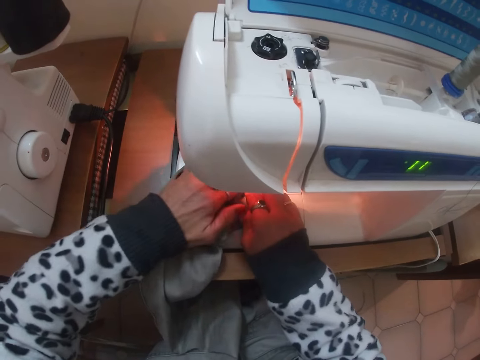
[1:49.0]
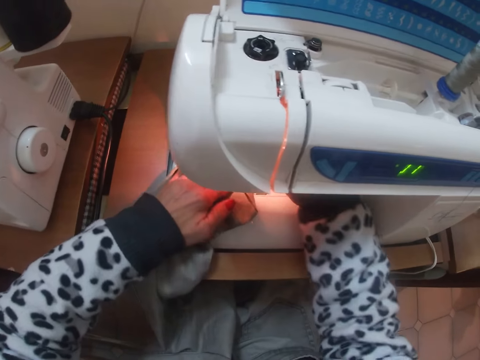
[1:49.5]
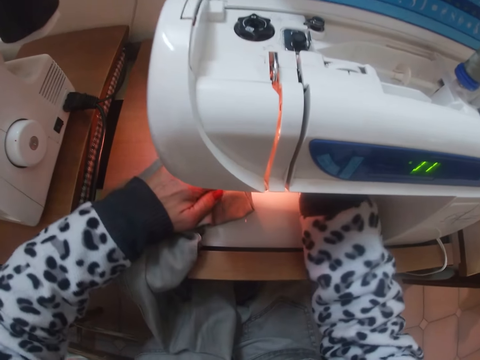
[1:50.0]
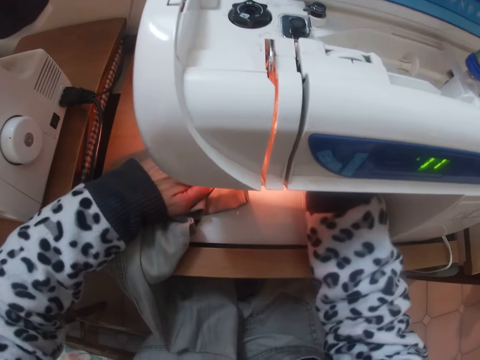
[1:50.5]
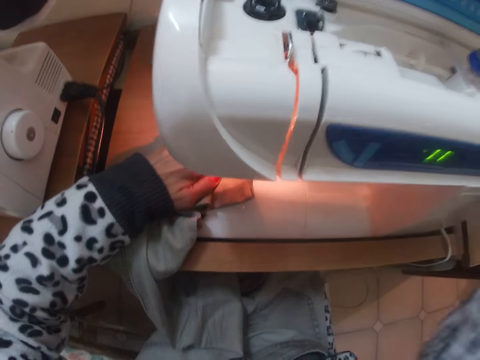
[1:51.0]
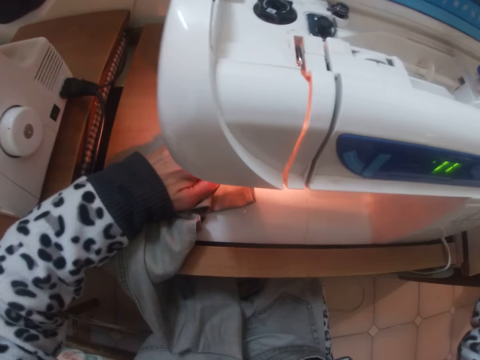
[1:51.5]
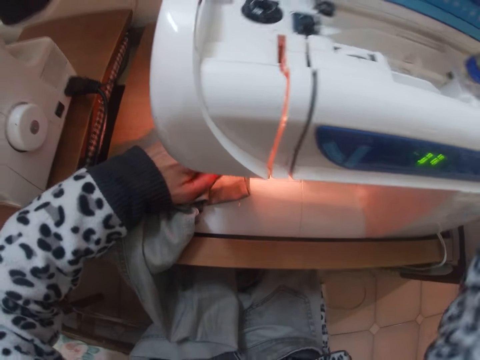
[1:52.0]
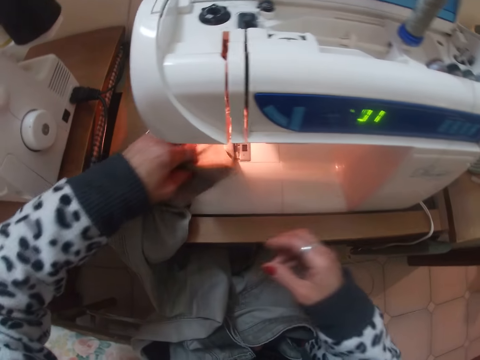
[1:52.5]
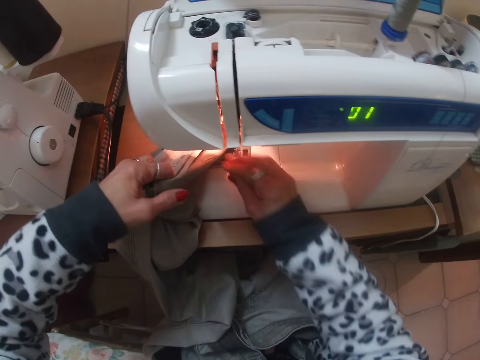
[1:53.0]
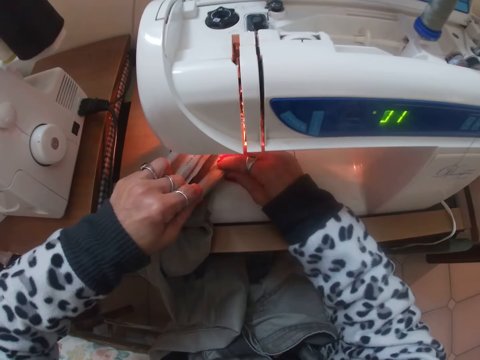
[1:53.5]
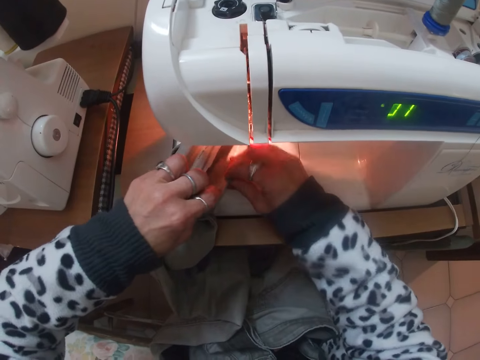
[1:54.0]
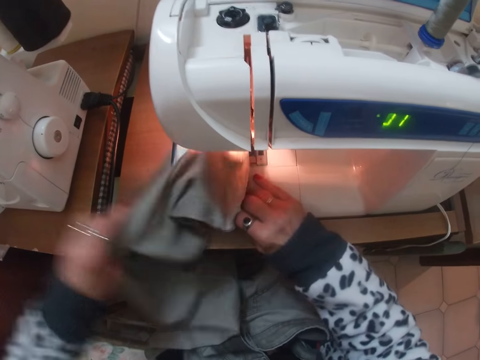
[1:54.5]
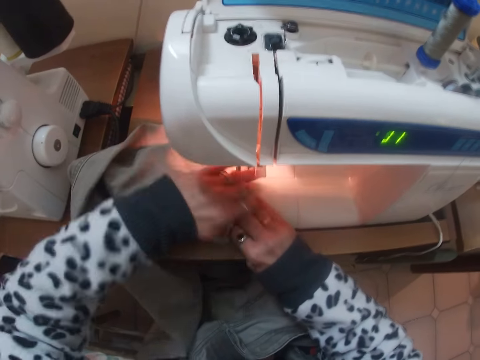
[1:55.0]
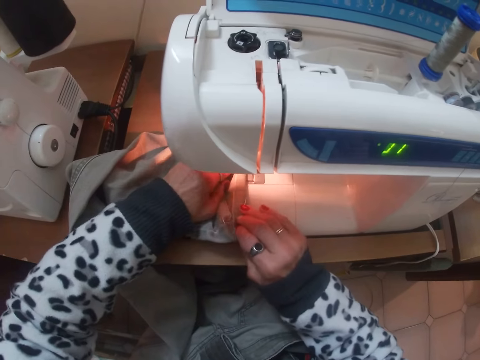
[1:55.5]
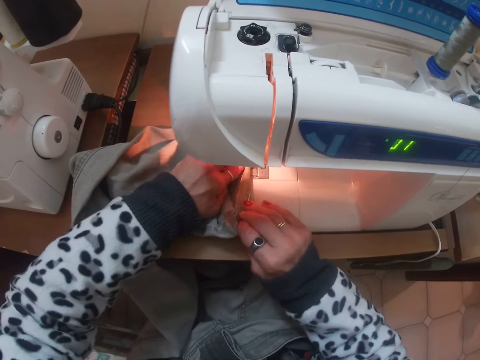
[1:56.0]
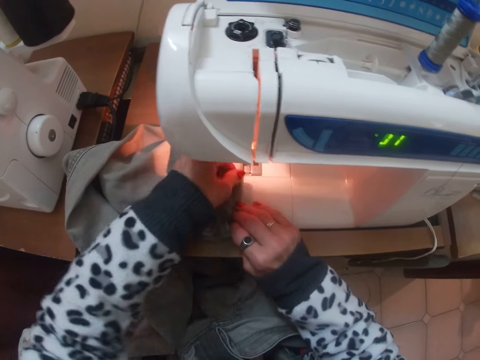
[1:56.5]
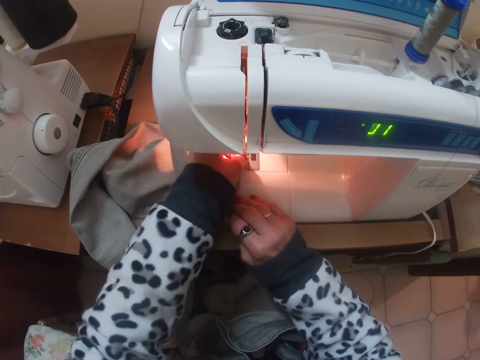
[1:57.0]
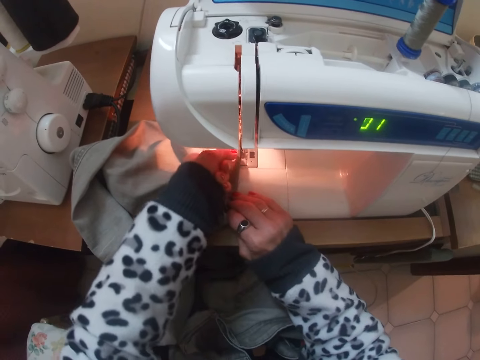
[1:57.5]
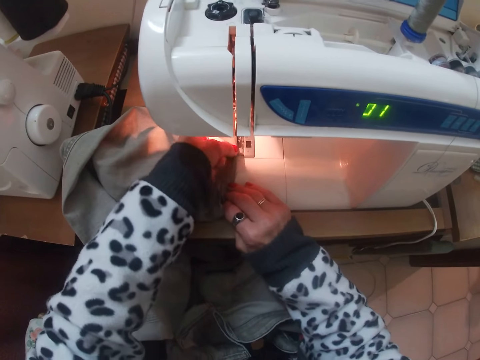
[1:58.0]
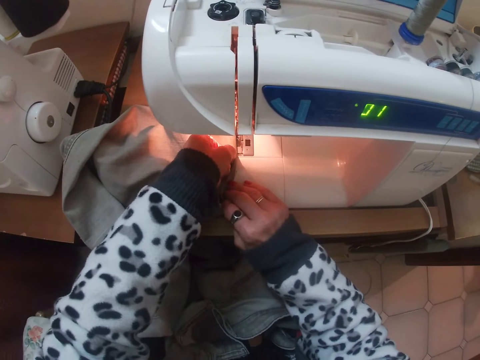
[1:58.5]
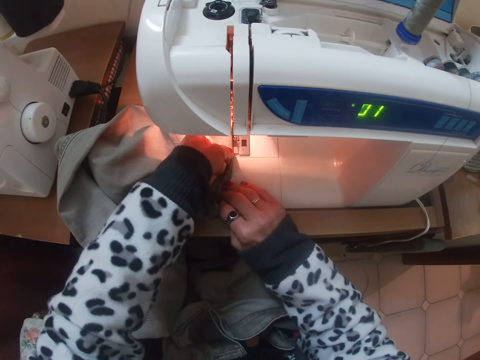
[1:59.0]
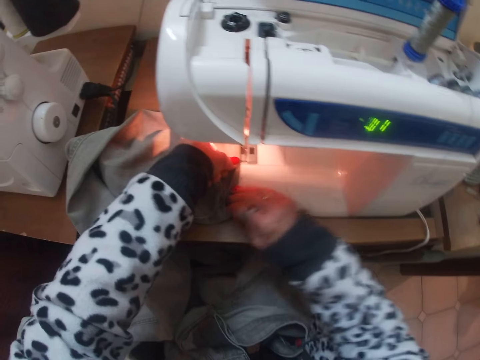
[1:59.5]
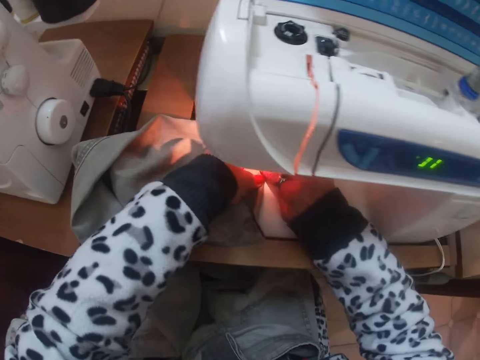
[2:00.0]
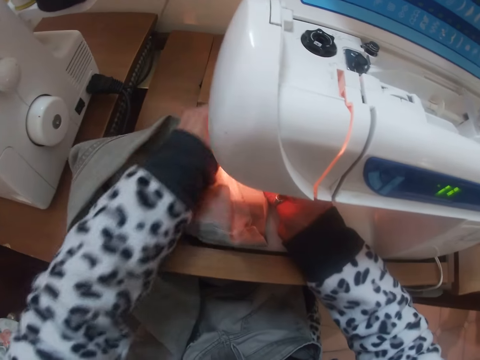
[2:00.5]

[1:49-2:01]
The camera wearer turns the sewing machine. They sew the jeans or trouser with the sewing machine. They fold in the hem of the jeans. They adjust the trouser on the sewing machine.

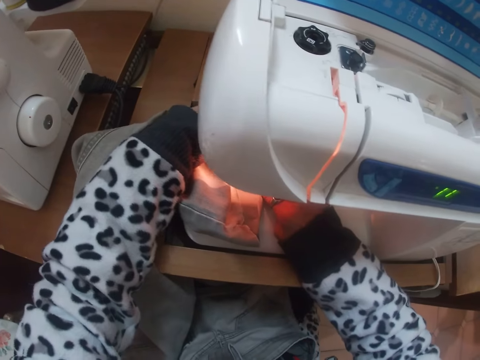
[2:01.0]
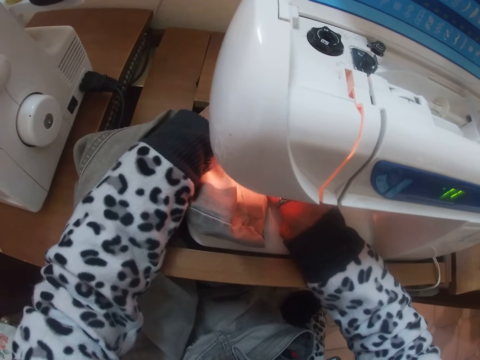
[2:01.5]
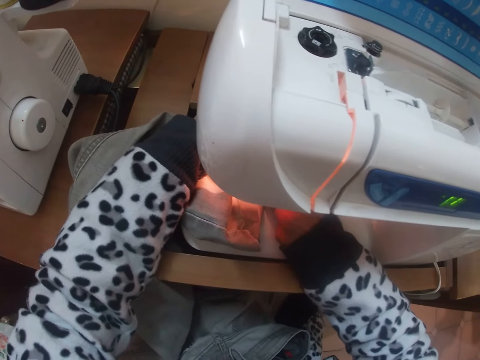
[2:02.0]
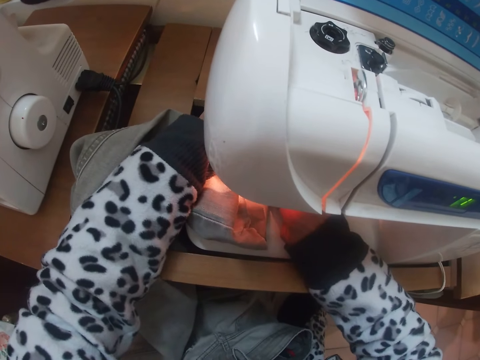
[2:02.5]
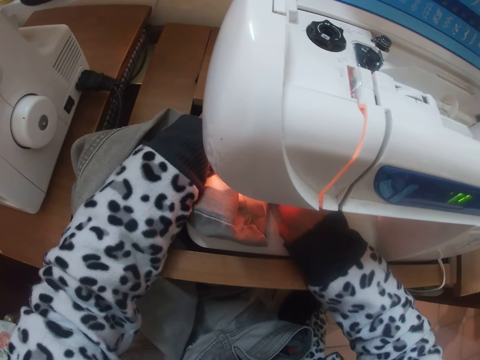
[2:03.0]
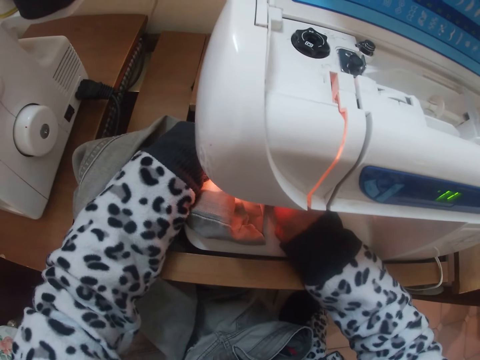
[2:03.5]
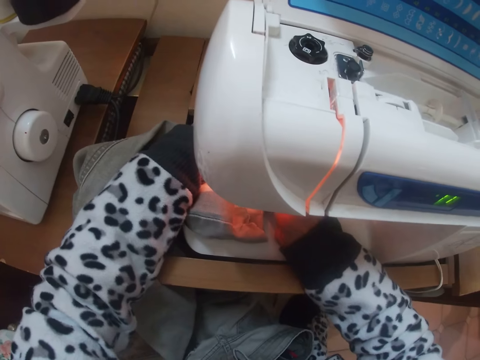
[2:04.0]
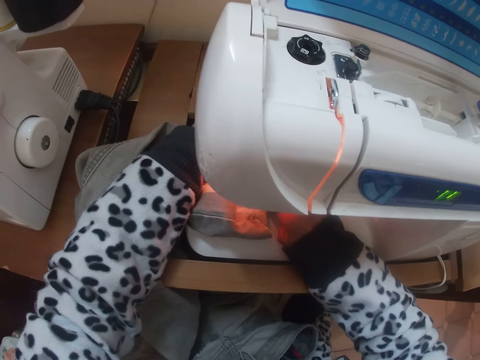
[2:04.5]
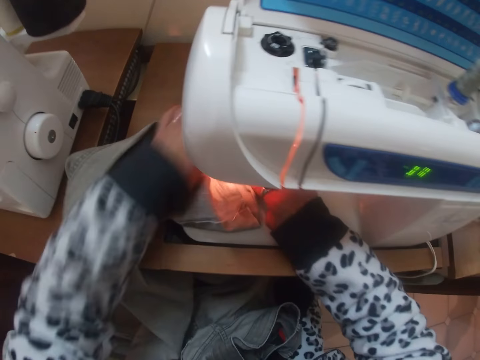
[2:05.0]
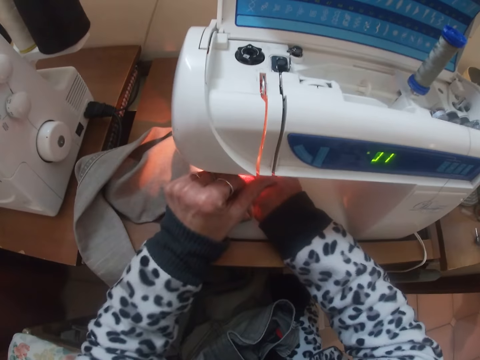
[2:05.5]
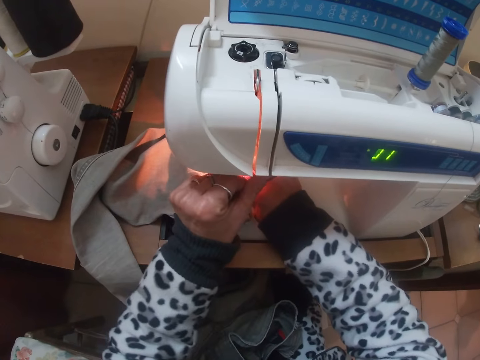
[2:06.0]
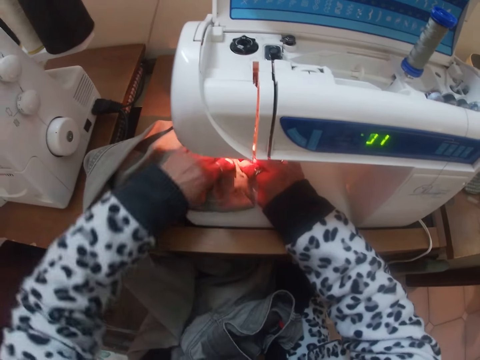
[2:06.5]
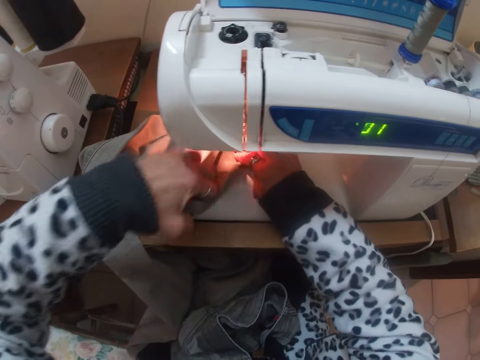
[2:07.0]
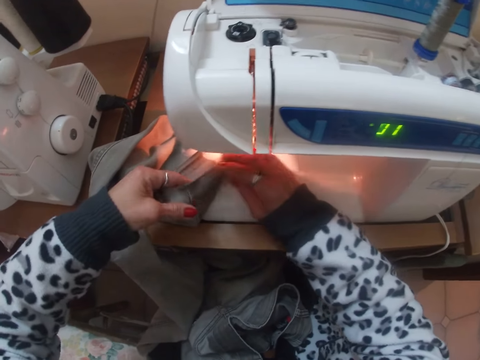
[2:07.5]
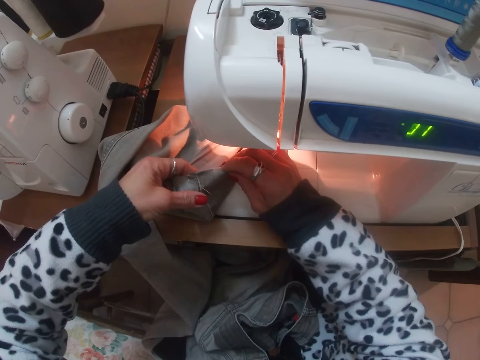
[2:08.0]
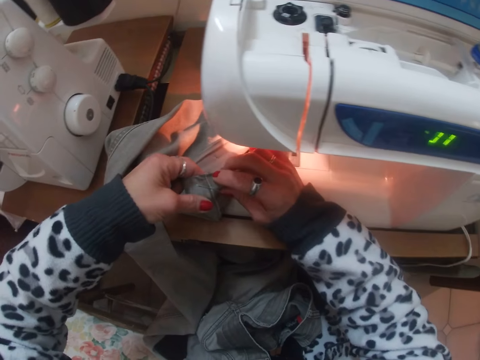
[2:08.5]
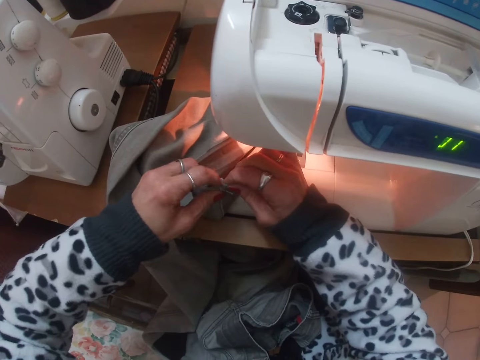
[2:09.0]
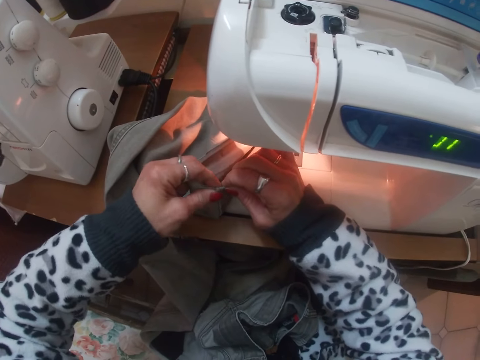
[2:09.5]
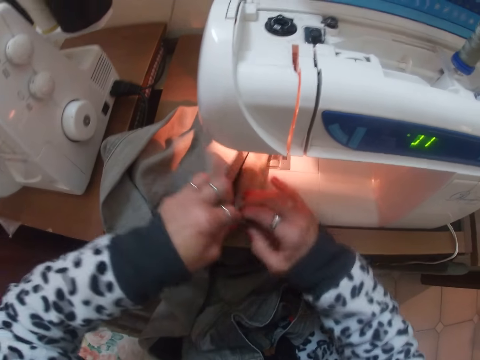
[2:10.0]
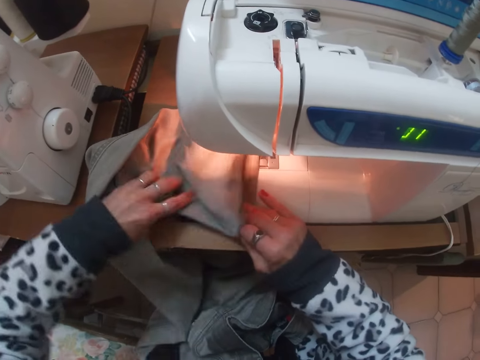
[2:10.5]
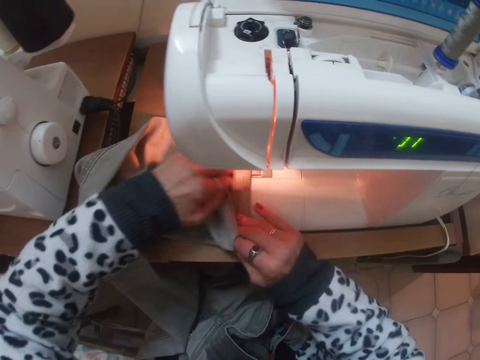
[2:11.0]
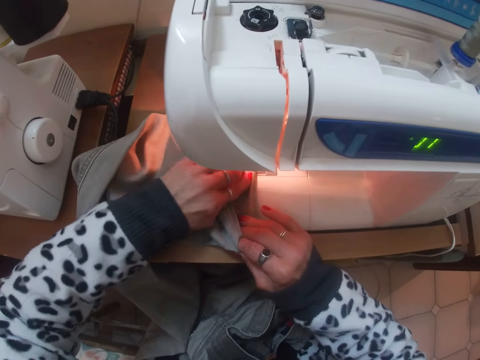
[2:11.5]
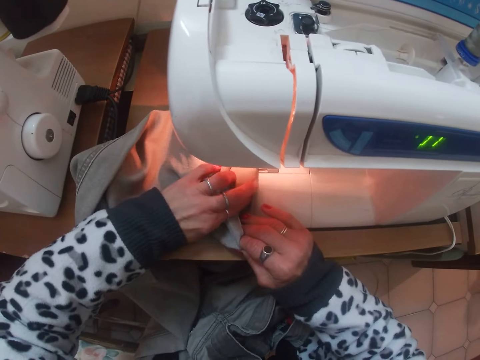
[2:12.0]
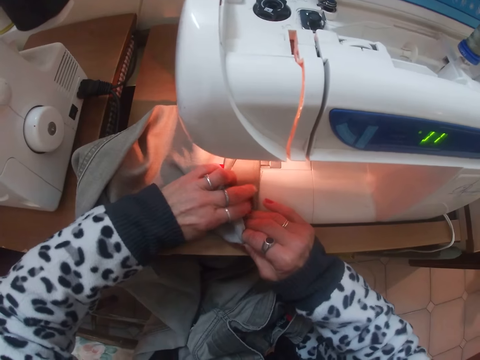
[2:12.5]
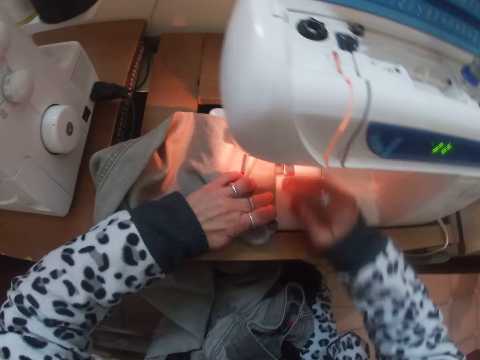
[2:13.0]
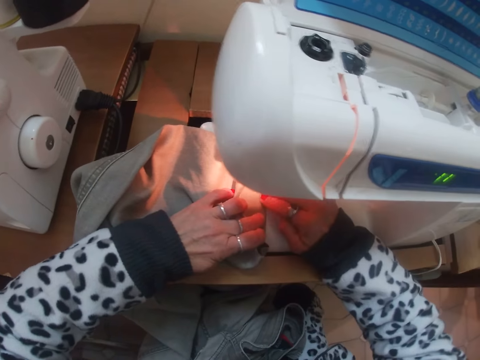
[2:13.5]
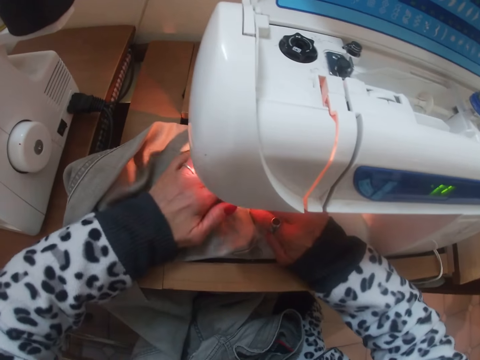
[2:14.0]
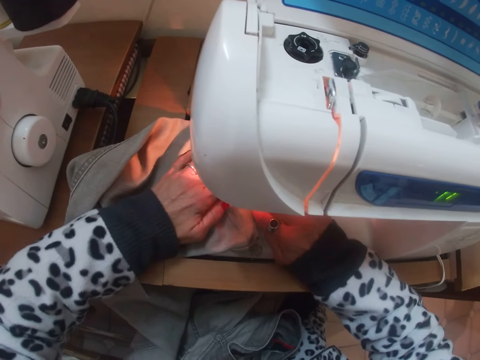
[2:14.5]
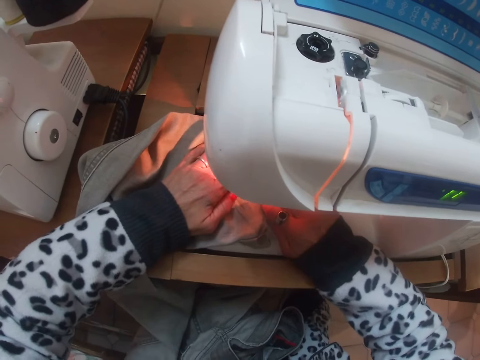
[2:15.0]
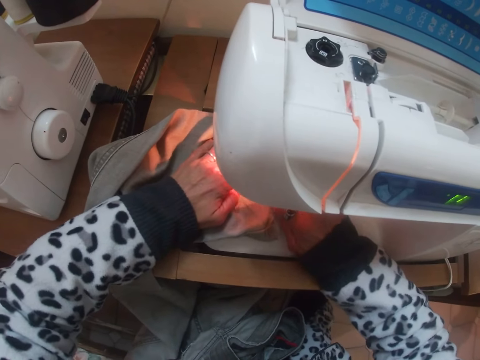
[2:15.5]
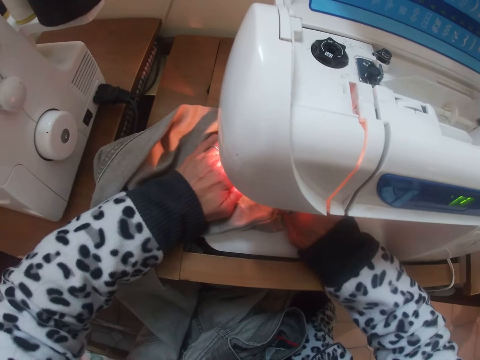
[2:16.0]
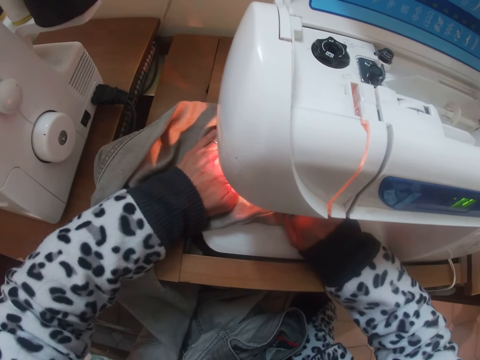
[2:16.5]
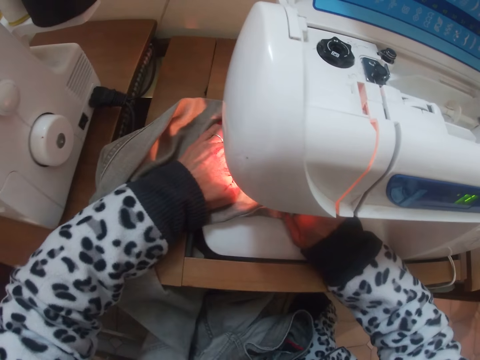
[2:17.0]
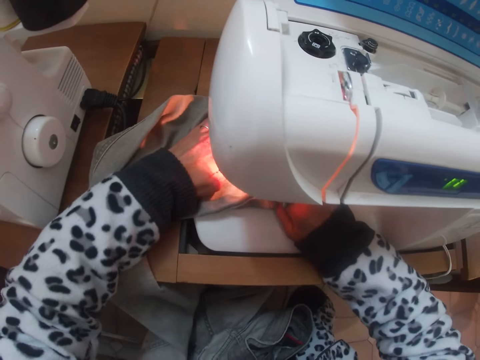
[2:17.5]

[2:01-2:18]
The camera wearer sews the jeans with the sewing machine. They fold in the hem of the jeans. They sew the jeans with the sewing machine.
